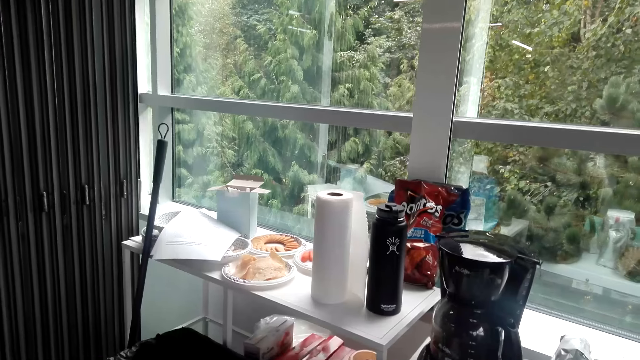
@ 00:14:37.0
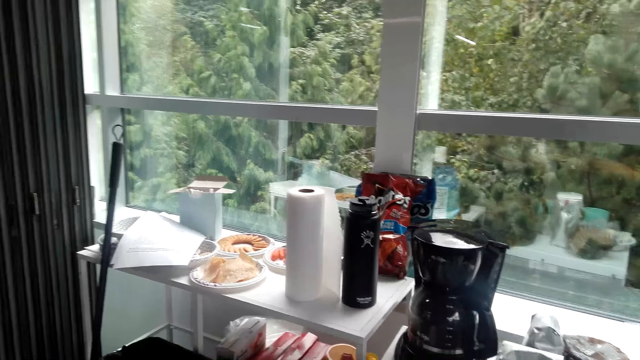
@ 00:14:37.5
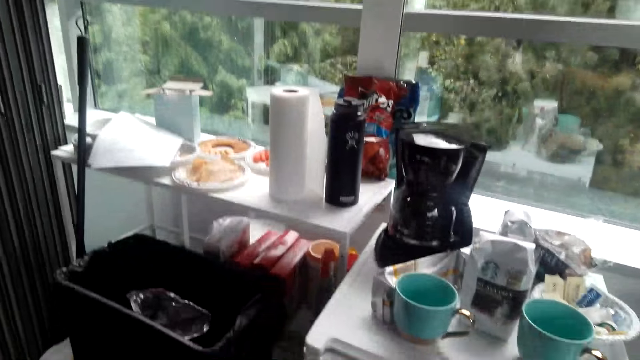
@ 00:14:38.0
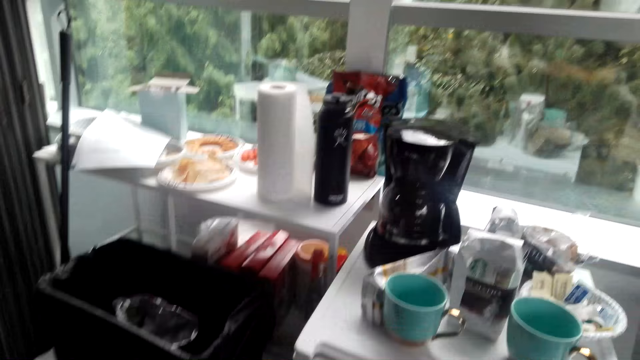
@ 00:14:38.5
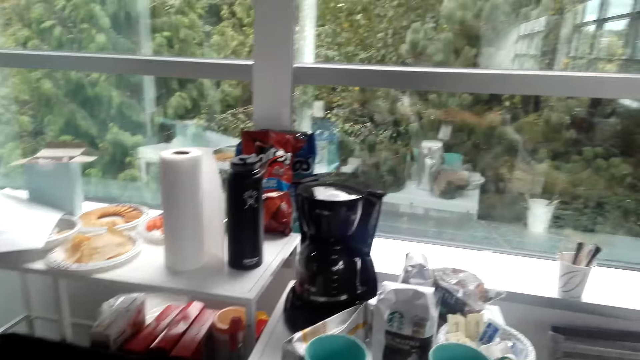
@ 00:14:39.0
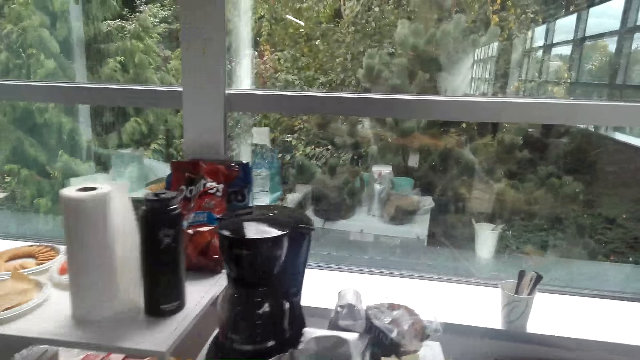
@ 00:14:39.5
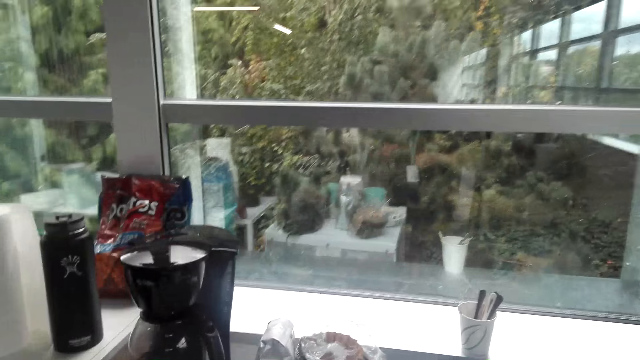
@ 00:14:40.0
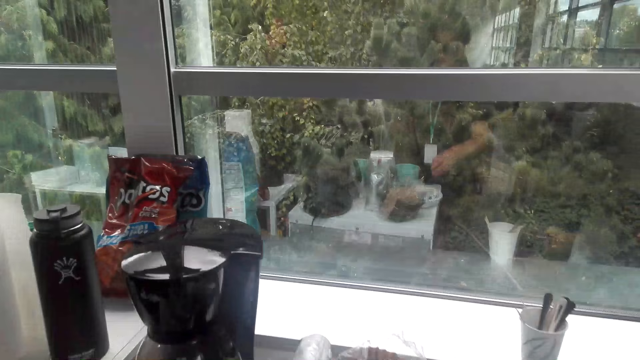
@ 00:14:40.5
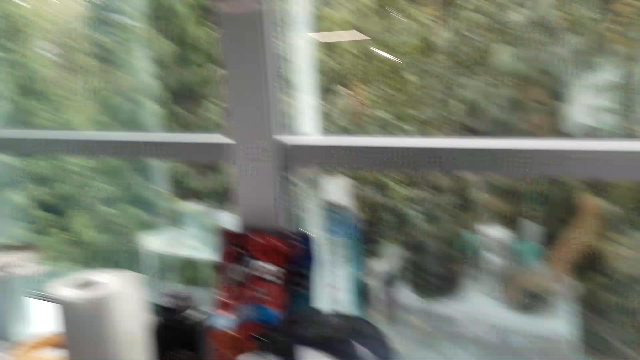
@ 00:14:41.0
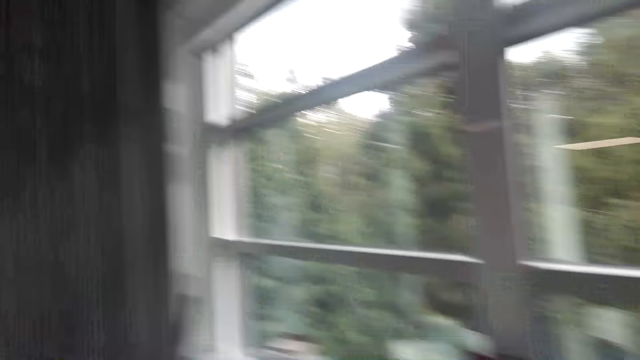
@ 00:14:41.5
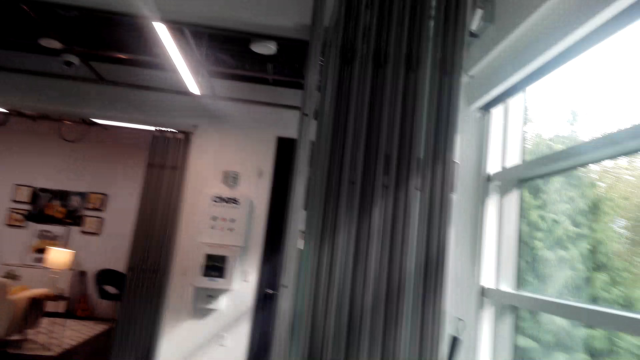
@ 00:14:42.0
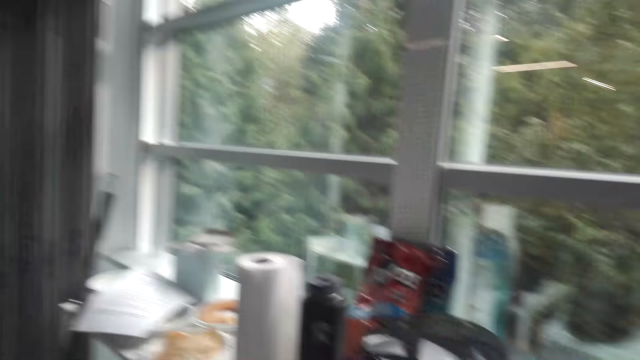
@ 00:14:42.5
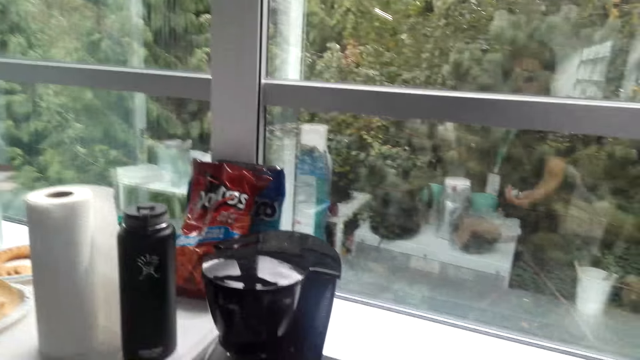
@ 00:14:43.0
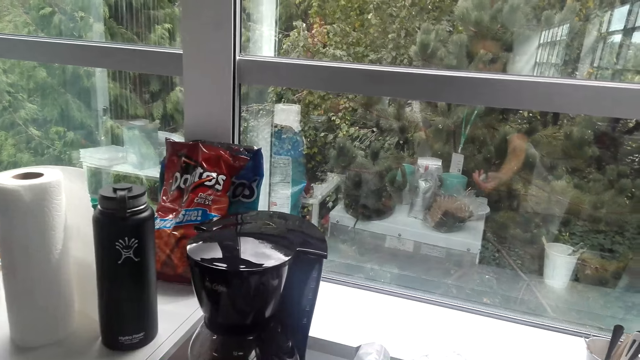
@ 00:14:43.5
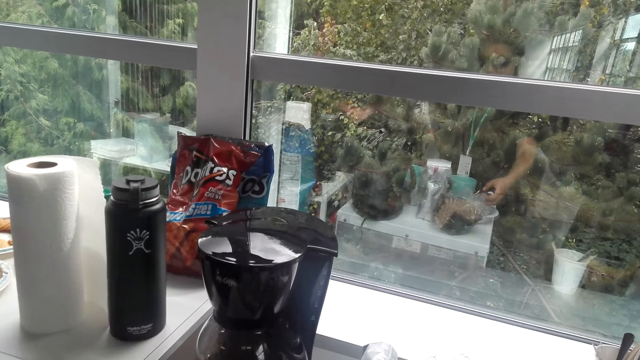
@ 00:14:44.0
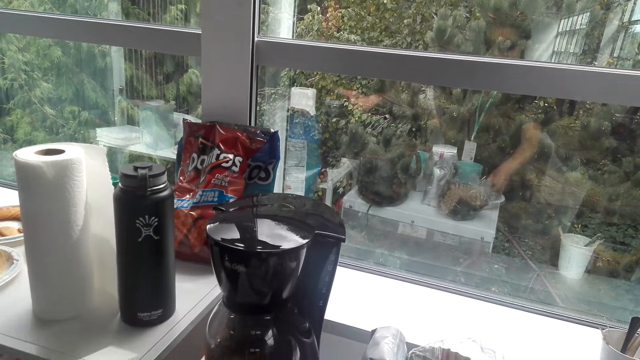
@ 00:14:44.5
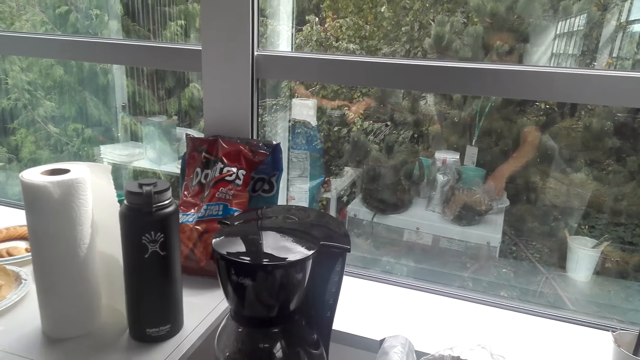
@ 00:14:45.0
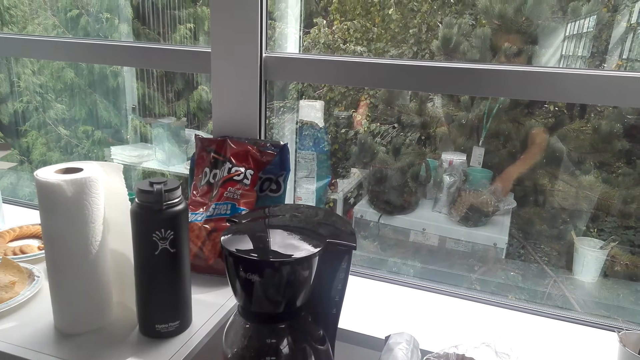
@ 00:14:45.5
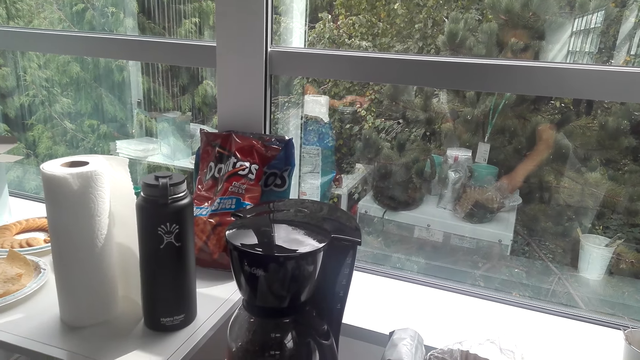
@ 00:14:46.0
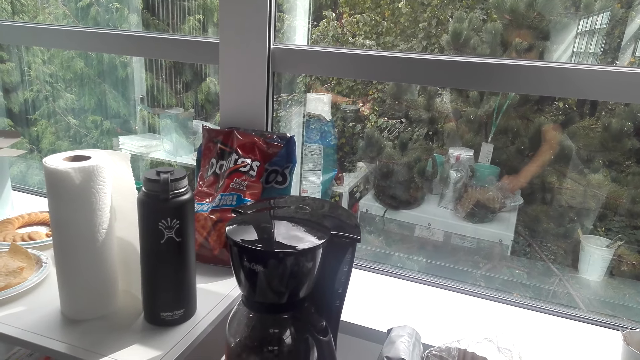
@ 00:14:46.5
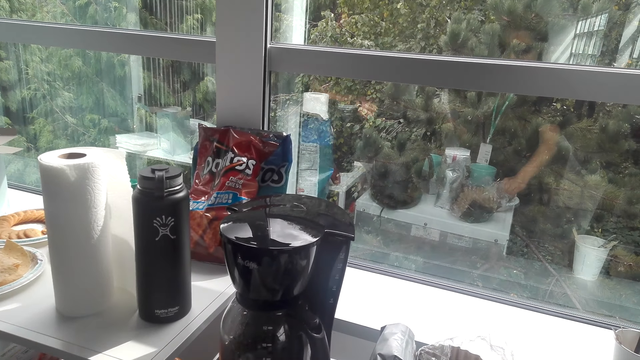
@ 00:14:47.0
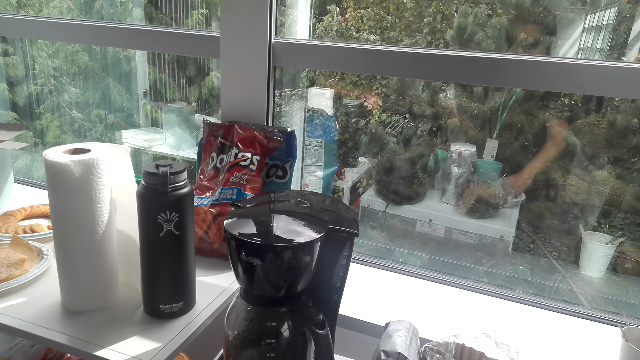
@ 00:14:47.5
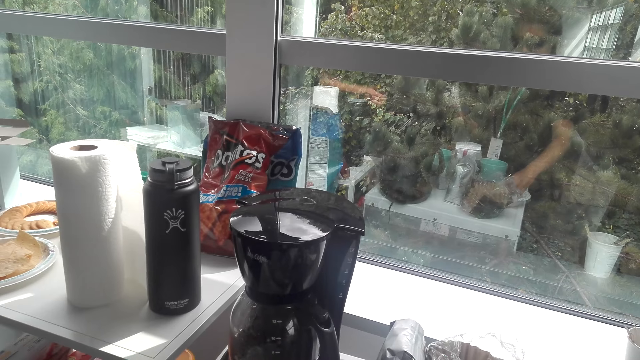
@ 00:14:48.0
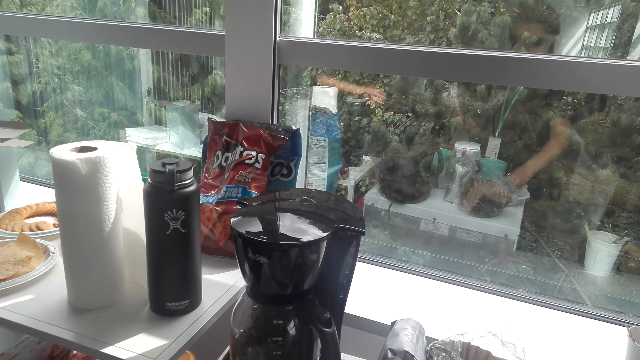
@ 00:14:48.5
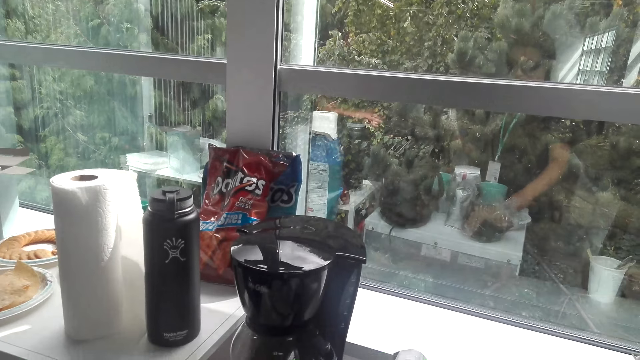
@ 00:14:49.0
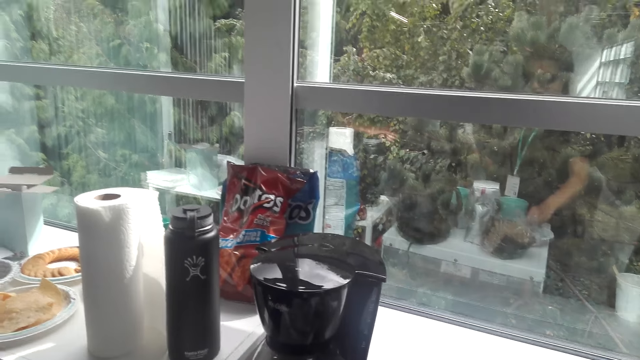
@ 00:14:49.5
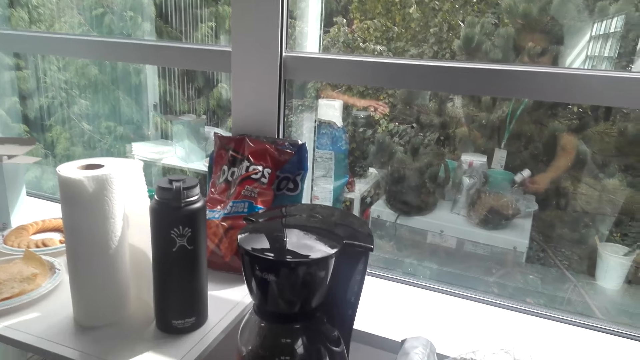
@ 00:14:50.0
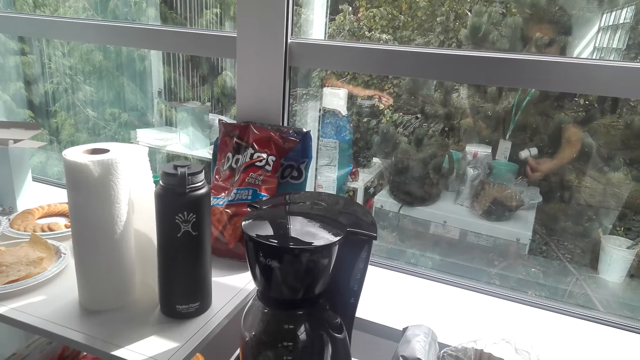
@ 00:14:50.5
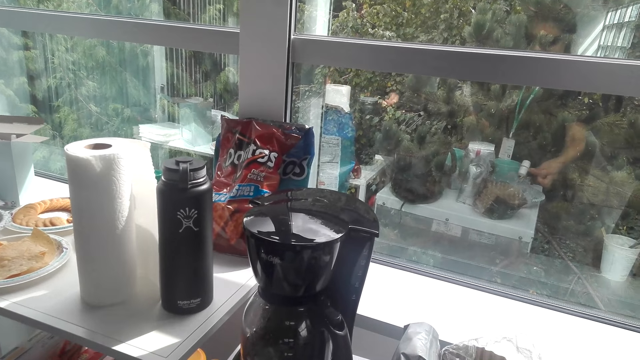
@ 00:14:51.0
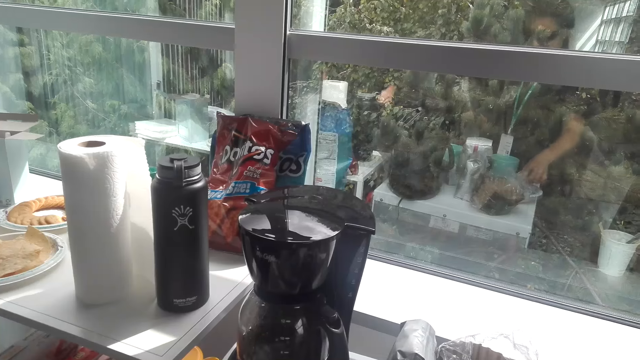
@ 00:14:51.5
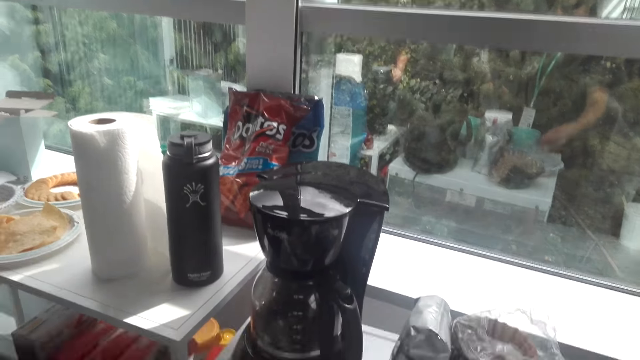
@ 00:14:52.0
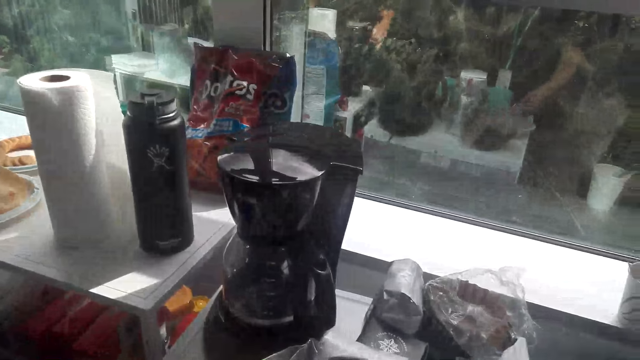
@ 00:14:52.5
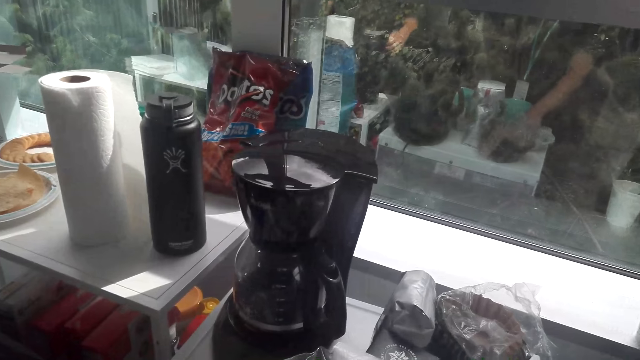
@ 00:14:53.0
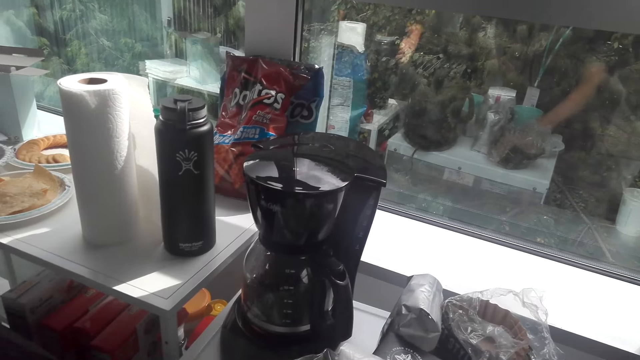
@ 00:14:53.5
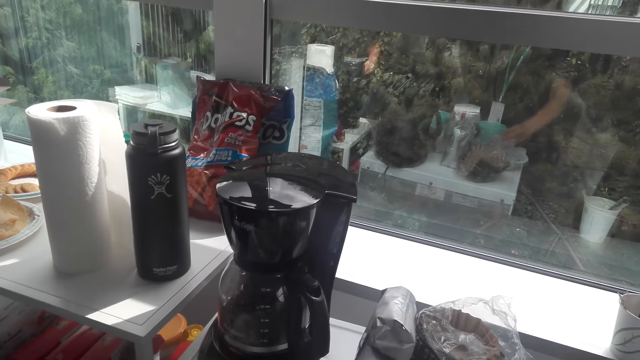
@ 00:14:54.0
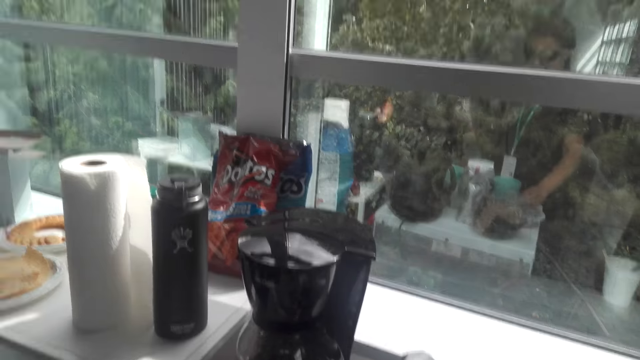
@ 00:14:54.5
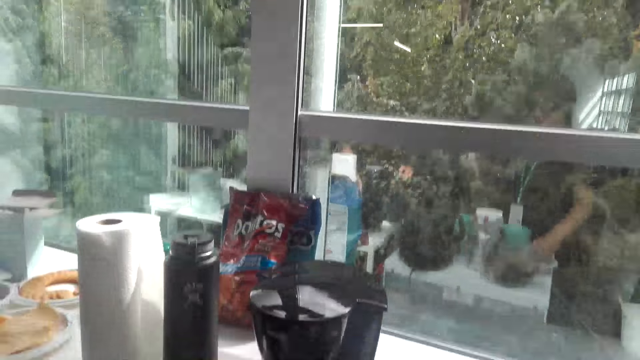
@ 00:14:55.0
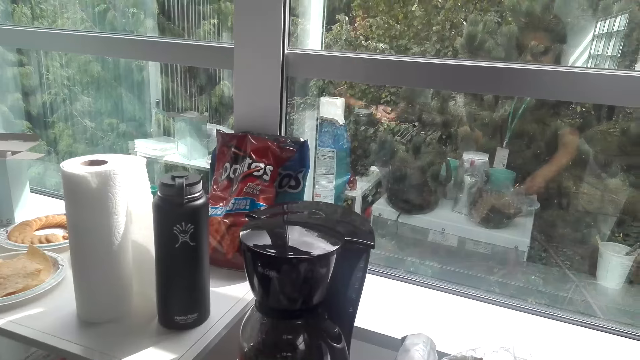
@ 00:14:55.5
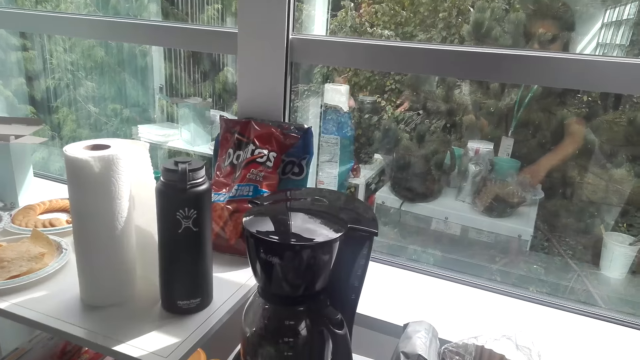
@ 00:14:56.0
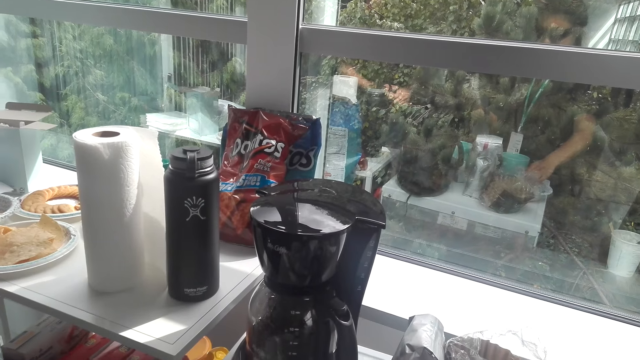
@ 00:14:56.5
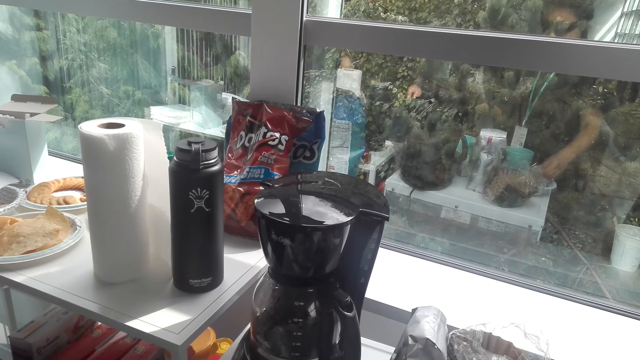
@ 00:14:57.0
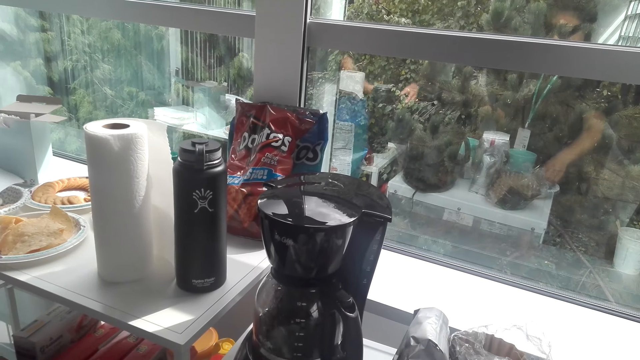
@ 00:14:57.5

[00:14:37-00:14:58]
The camera wearer takes something on the dish. They move the hand with the object. They put the object on the plate. A person moves the hand. The camera wearer moves the object on the hand. They touch the object on the dish.
